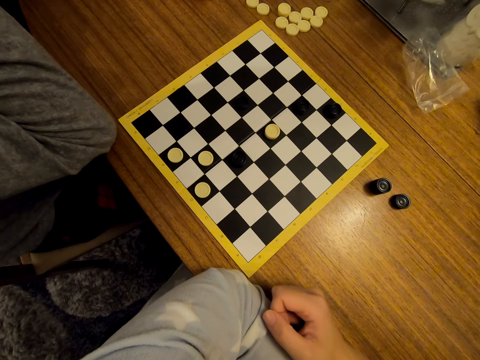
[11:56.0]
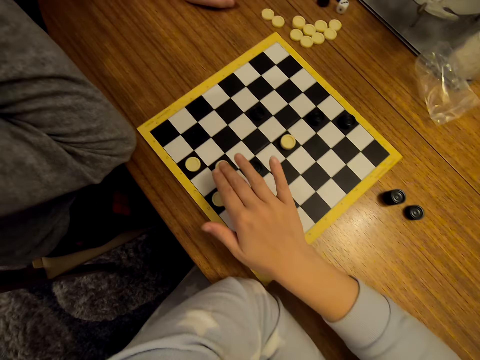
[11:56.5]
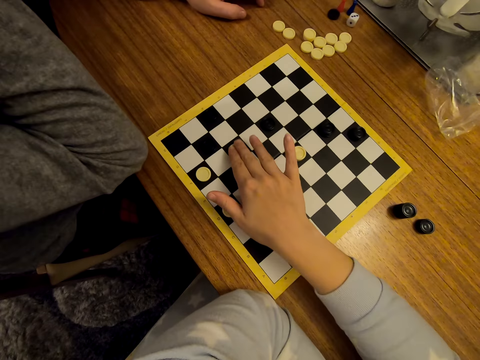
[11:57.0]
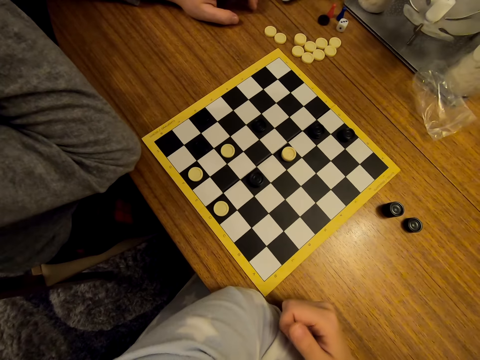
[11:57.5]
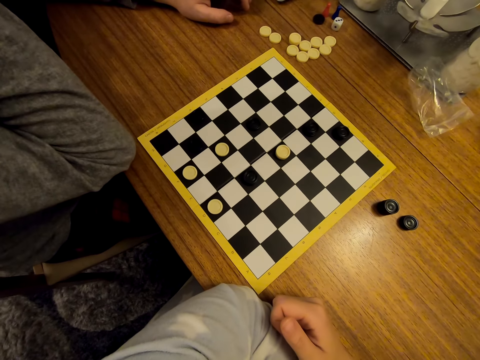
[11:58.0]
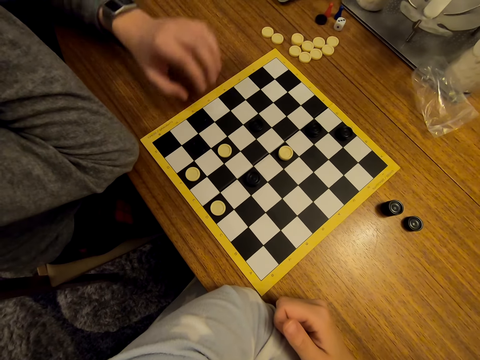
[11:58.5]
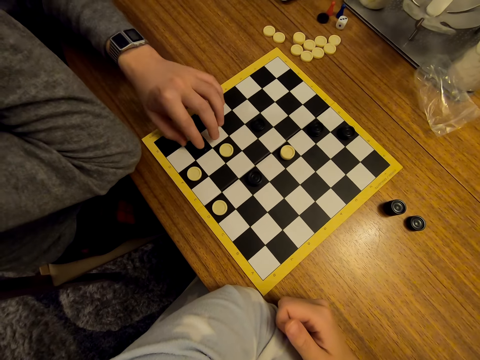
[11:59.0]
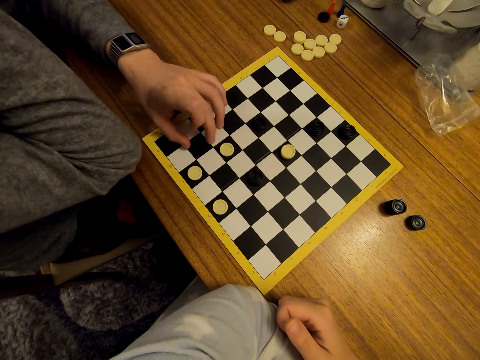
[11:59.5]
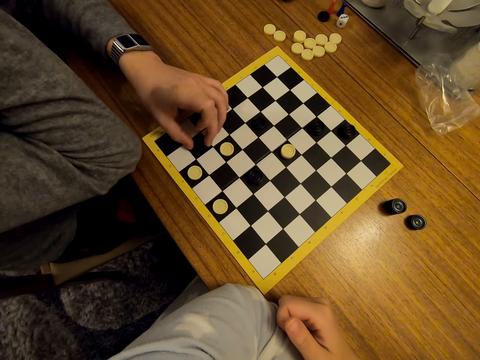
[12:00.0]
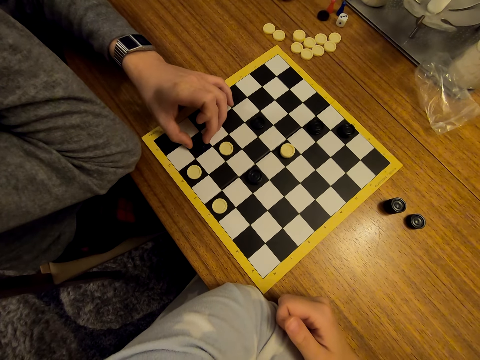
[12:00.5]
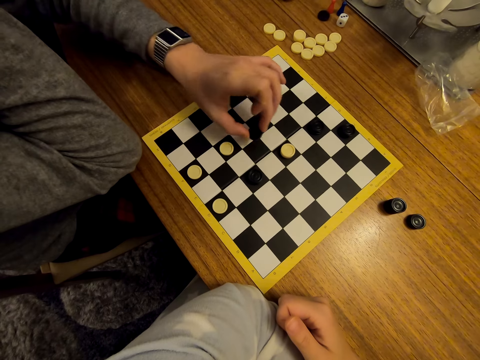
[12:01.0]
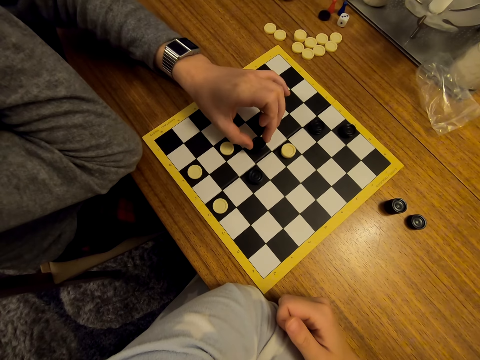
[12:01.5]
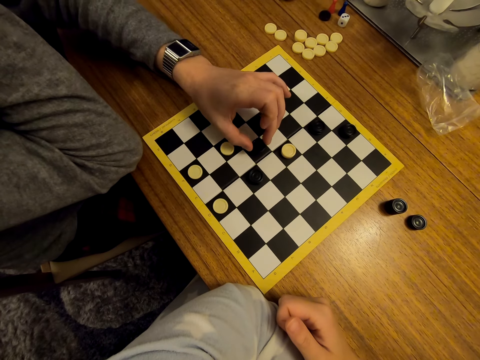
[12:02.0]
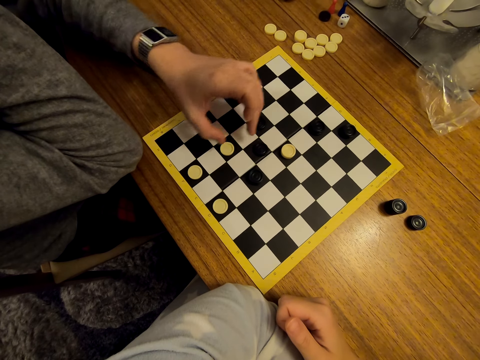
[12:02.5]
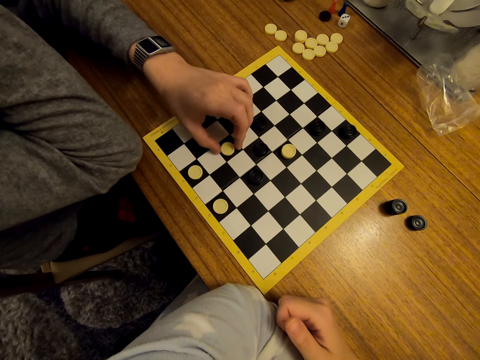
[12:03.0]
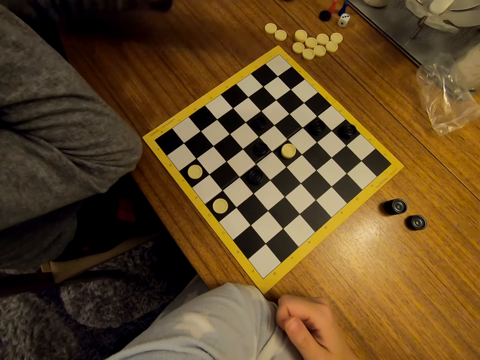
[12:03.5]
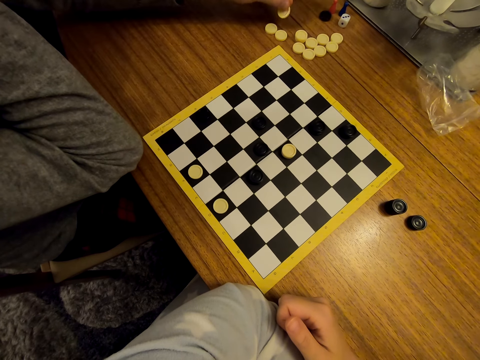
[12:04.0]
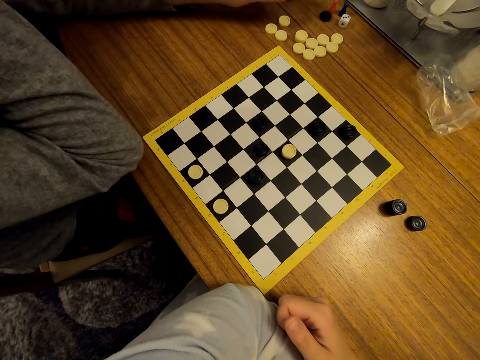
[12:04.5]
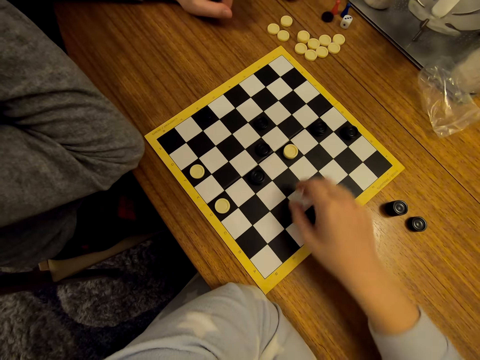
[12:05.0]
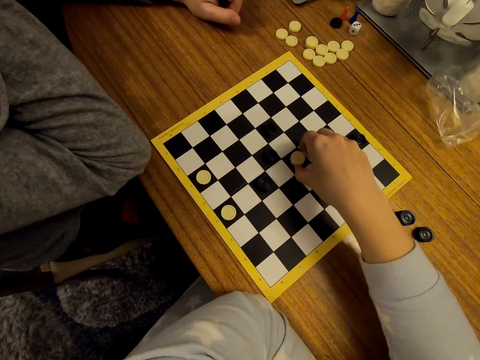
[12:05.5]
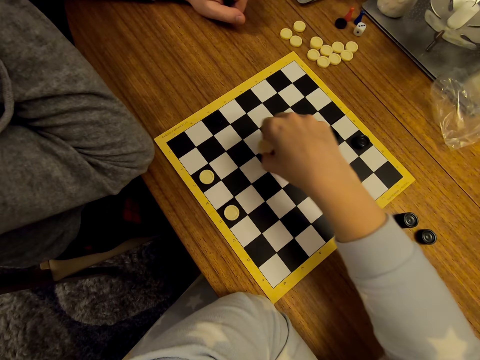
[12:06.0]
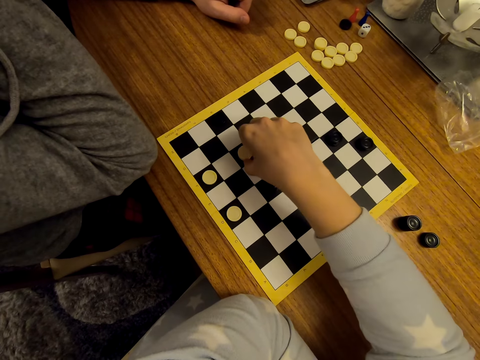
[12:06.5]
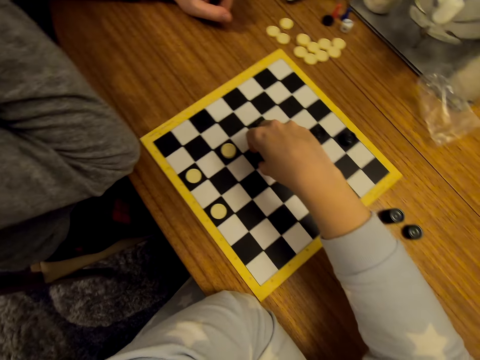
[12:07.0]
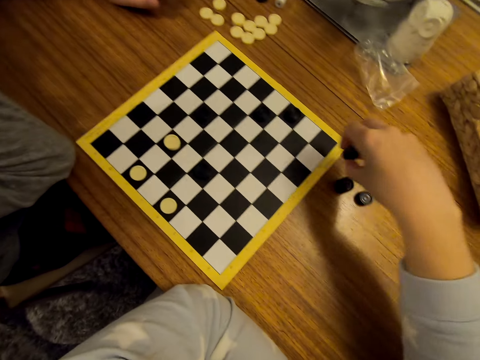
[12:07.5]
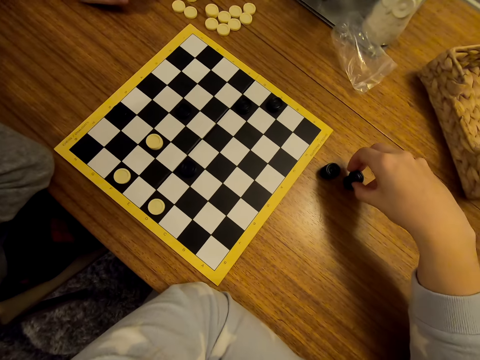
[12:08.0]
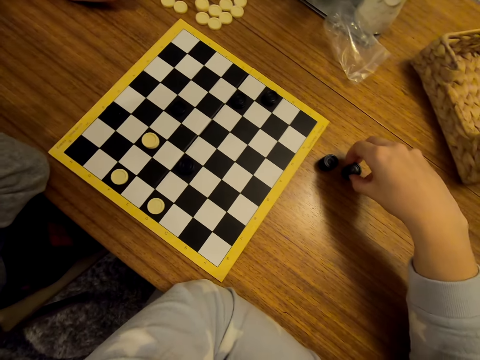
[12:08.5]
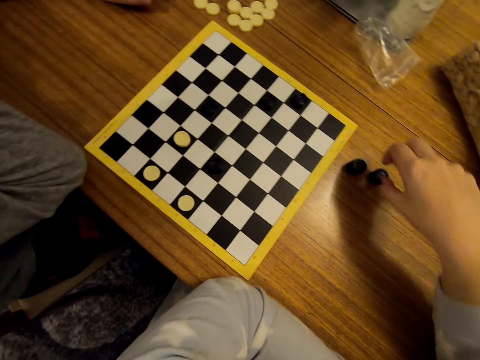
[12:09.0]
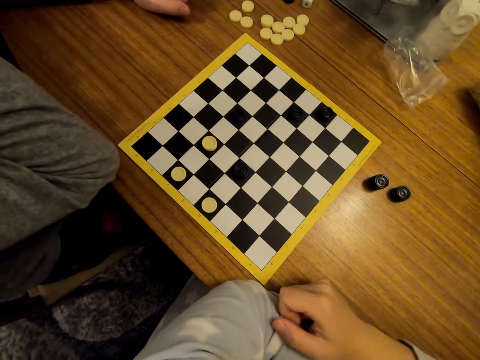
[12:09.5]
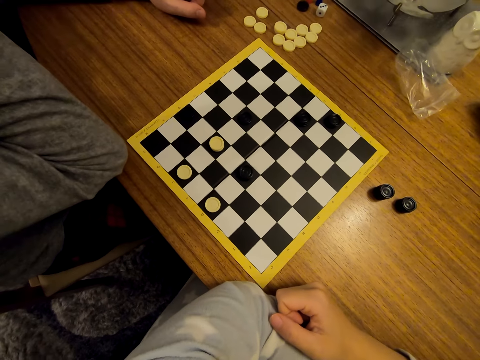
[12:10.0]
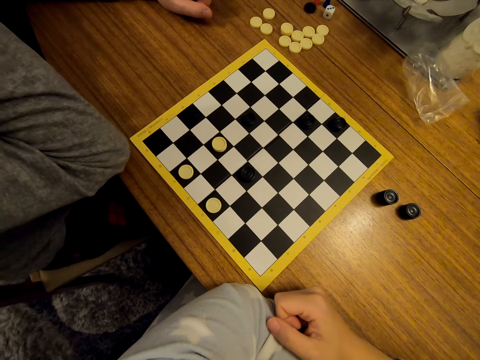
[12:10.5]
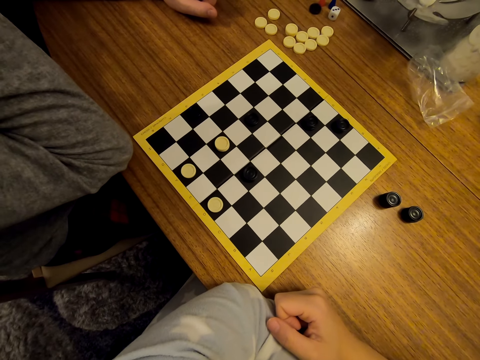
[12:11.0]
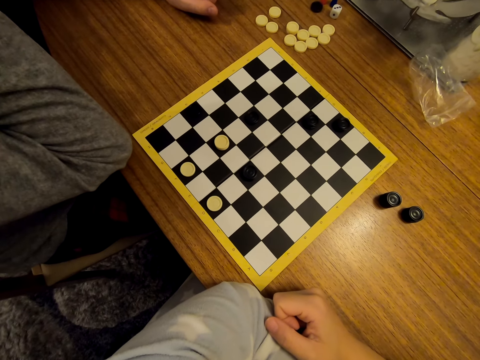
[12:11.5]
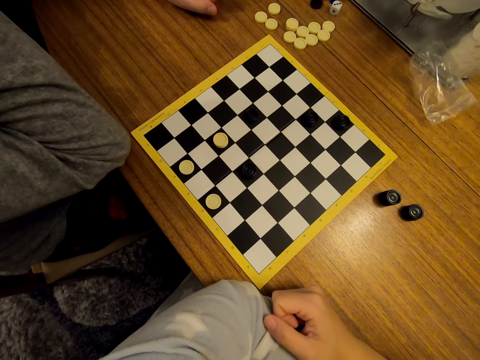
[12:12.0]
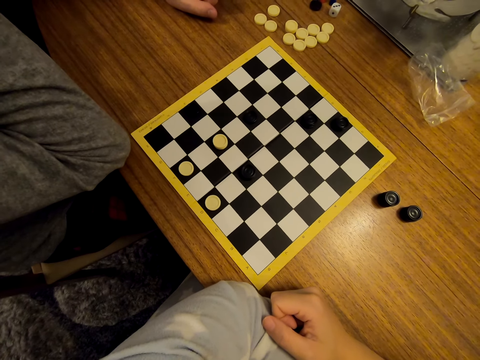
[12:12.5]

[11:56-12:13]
The camera wearer moves a piece on the draughtboard. A woman touches a piece and jumps a piece on the checkers board. The woman removes a piece from the board and puts a piece on the table. The camera wearer moves a piece on the draughtboard. They remove a piece from the board. They put a piece on the table.

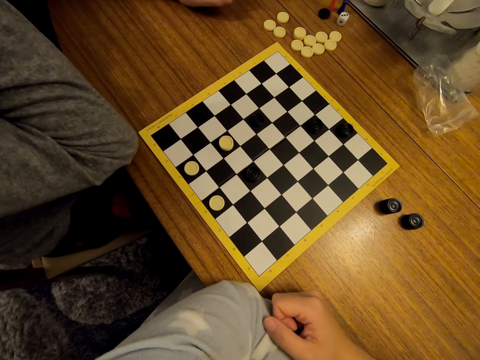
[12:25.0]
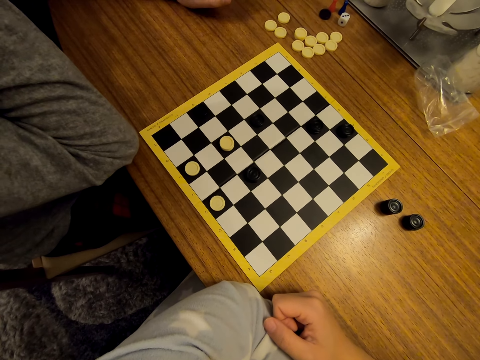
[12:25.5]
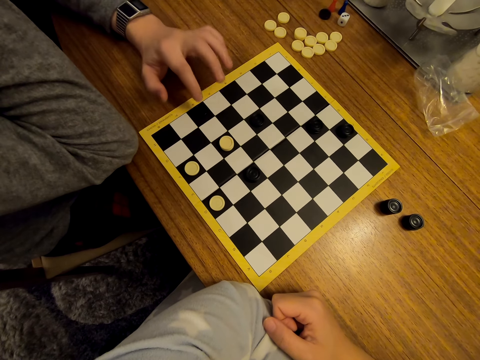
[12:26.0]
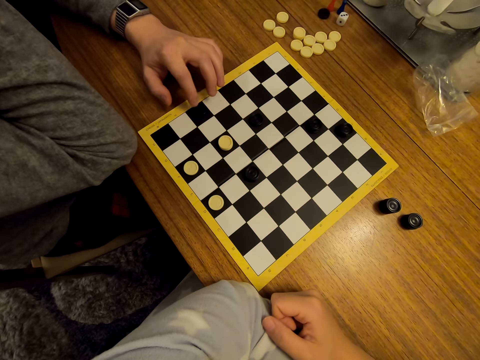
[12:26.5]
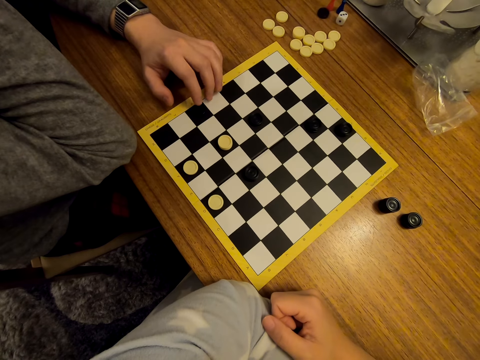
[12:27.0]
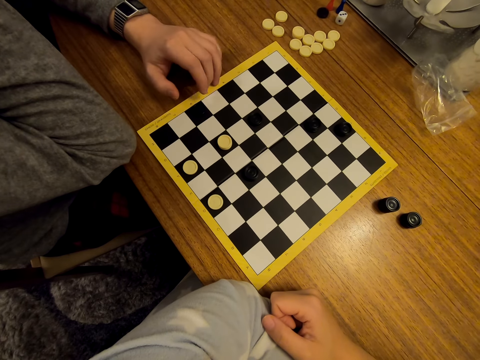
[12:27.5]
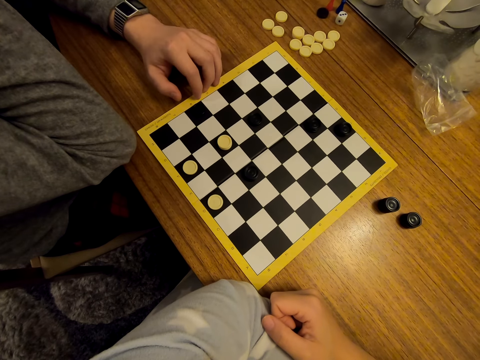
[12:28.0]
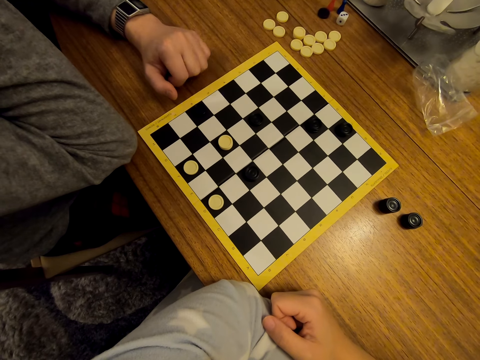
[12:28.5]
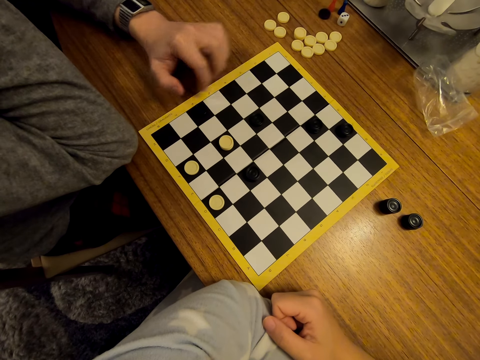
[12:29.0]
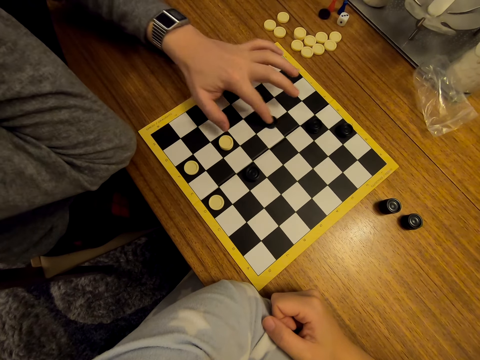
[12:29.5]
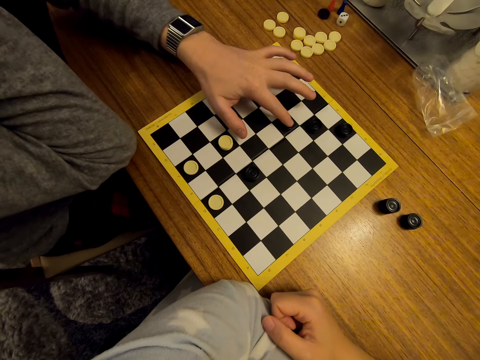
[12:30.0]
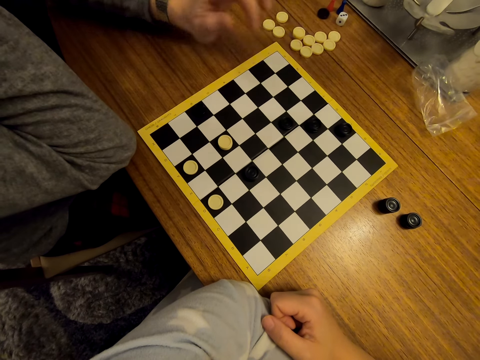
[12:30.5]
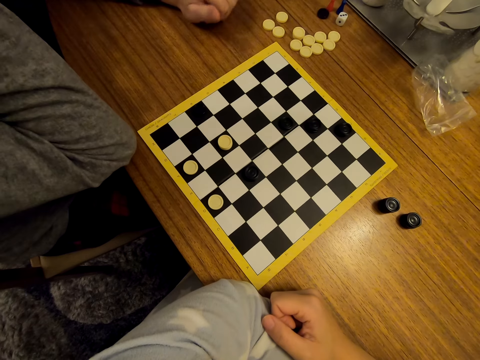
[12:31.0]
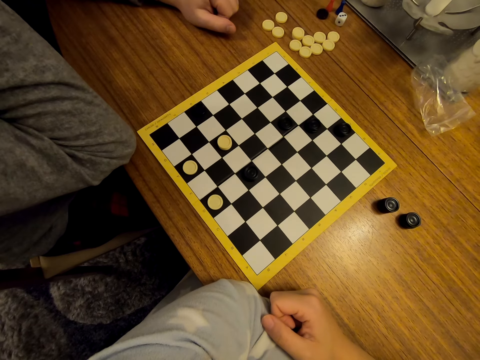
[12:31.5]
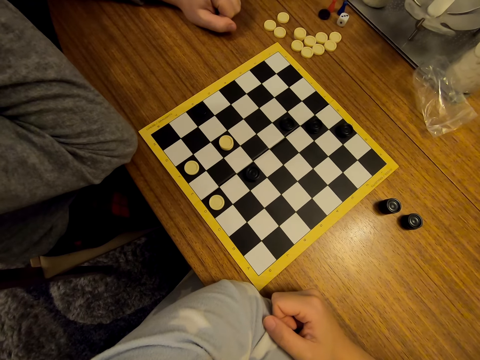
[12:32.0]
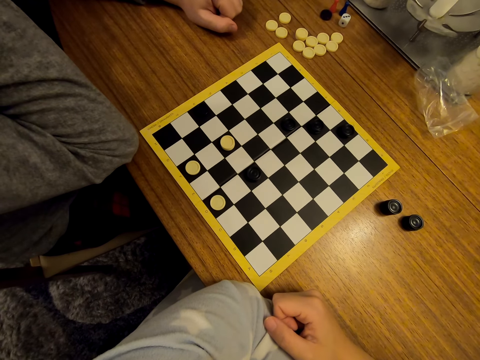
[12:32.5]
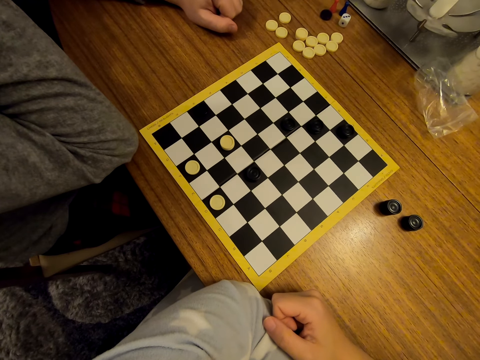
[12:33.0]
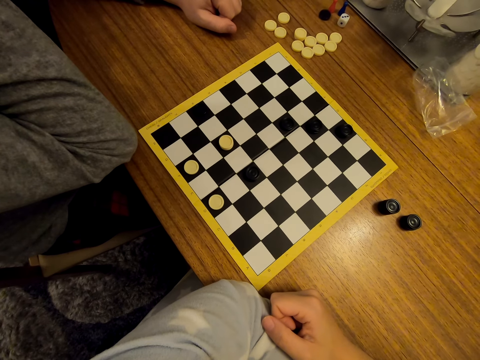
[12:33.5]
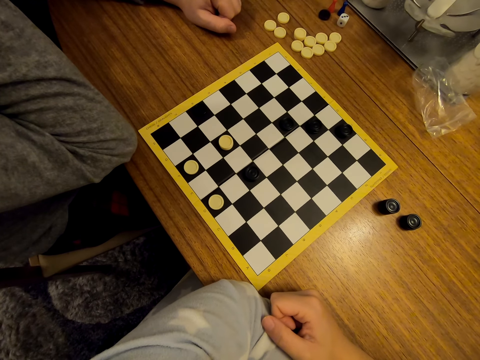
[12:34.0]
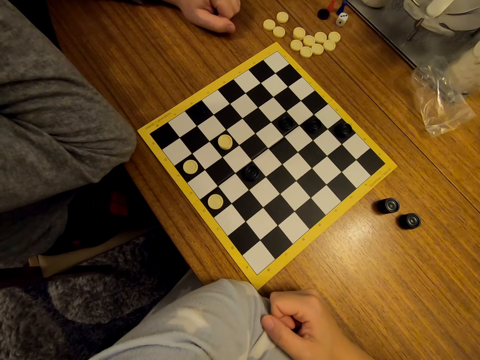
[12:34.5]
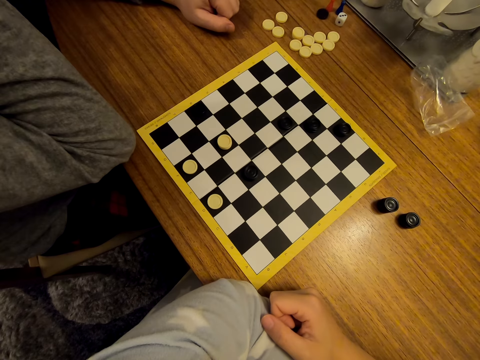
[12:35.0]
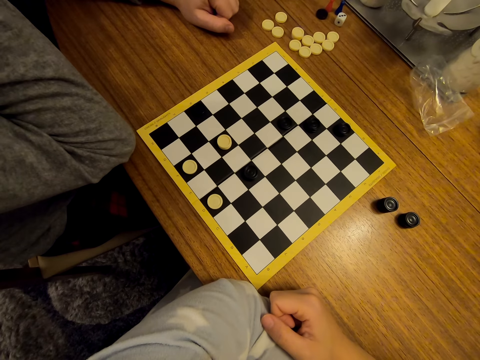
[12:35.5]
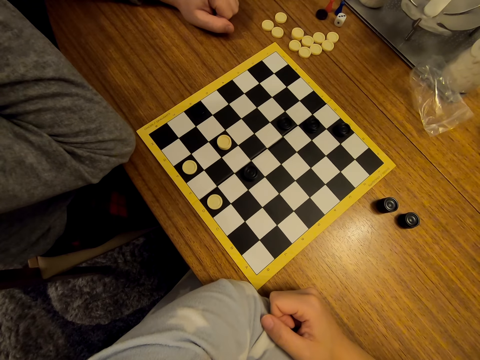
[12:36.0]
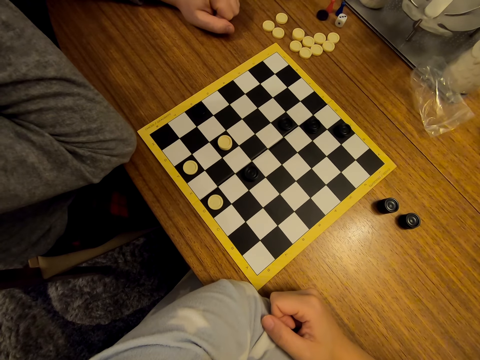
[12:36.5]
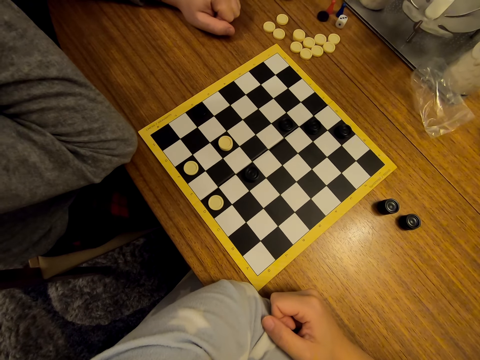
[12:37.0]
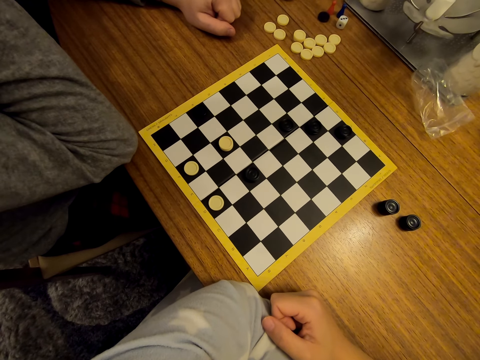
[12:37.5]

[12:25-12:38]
A woman touches the draughtboard. The woman moves a piece on the draughtboard.
